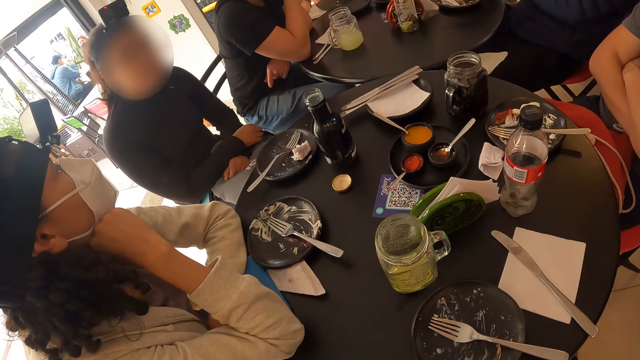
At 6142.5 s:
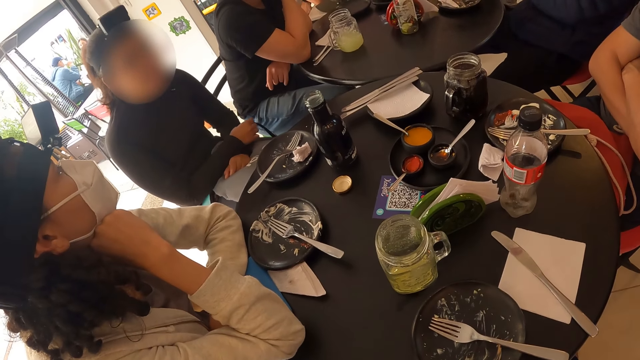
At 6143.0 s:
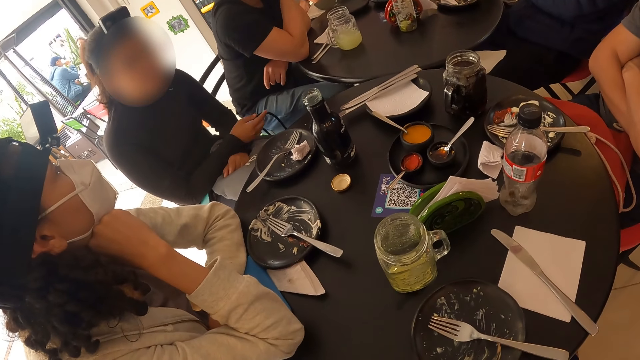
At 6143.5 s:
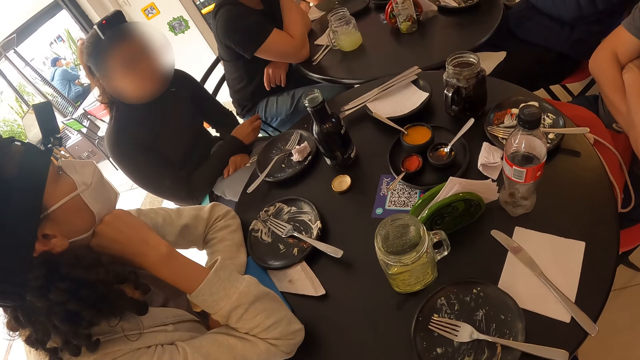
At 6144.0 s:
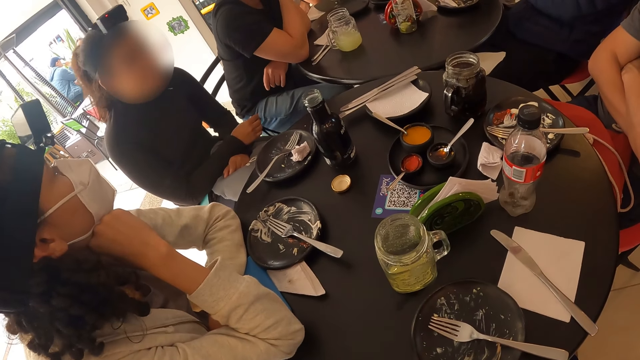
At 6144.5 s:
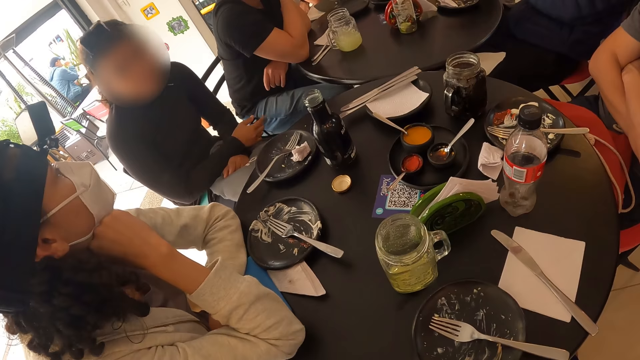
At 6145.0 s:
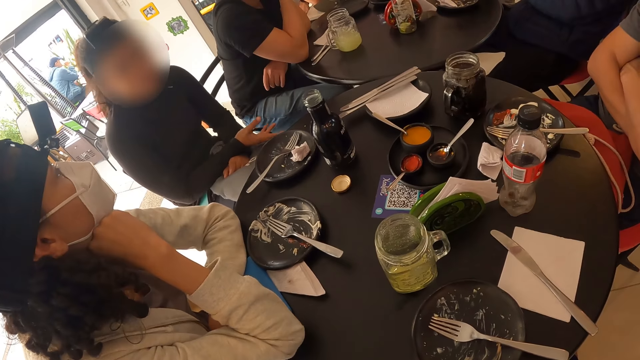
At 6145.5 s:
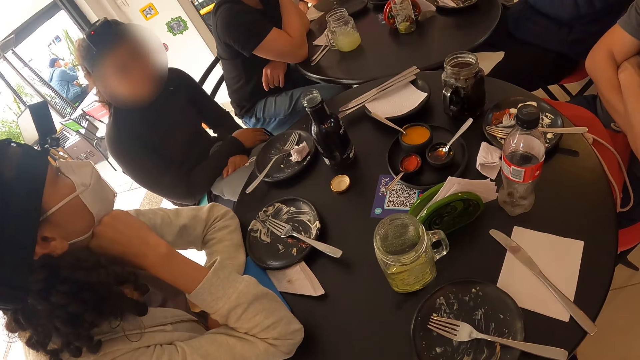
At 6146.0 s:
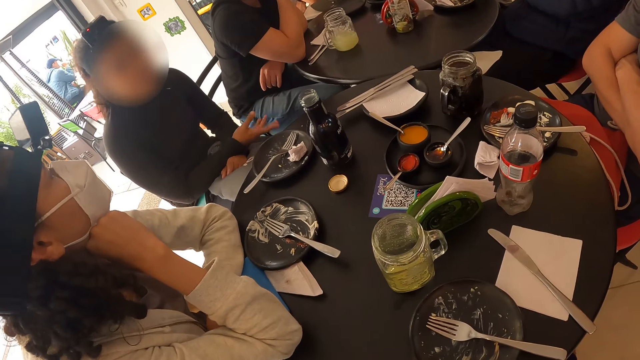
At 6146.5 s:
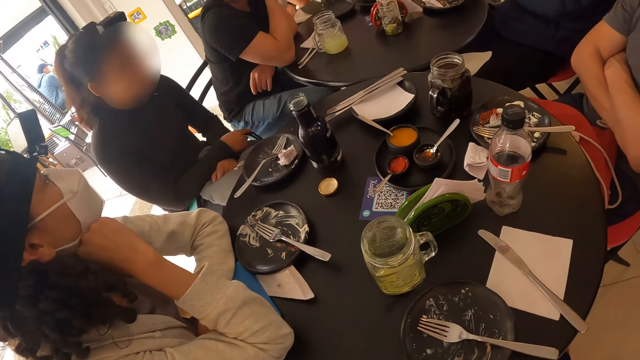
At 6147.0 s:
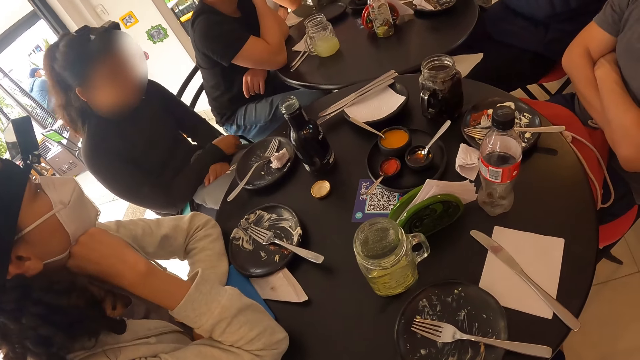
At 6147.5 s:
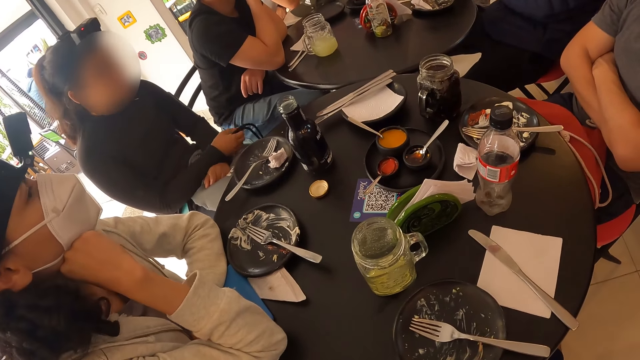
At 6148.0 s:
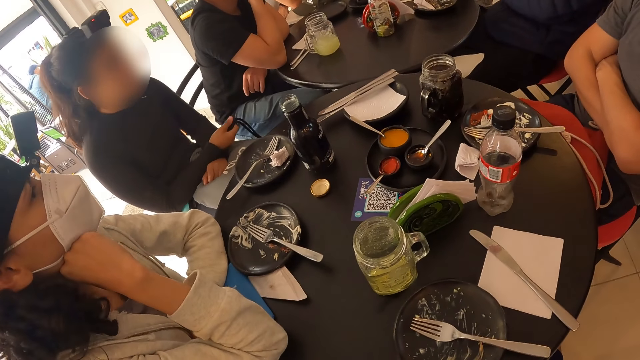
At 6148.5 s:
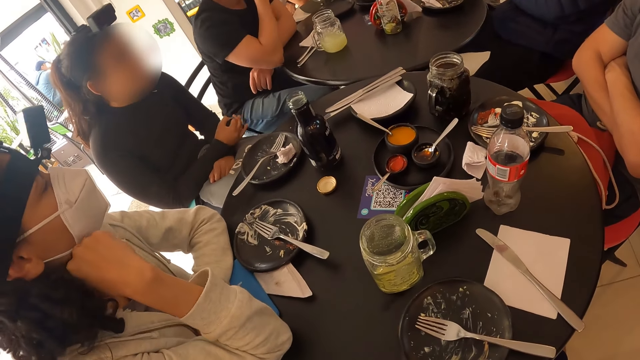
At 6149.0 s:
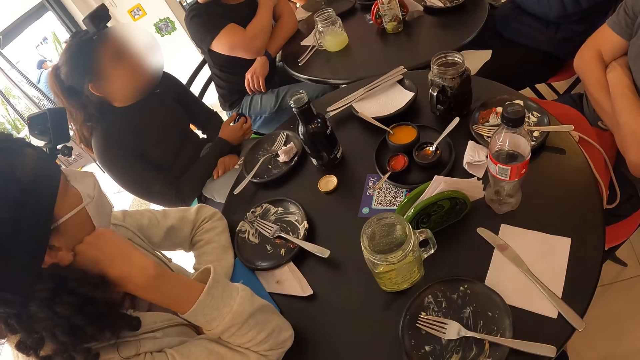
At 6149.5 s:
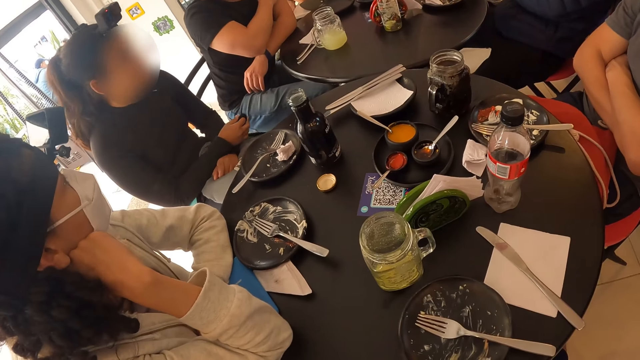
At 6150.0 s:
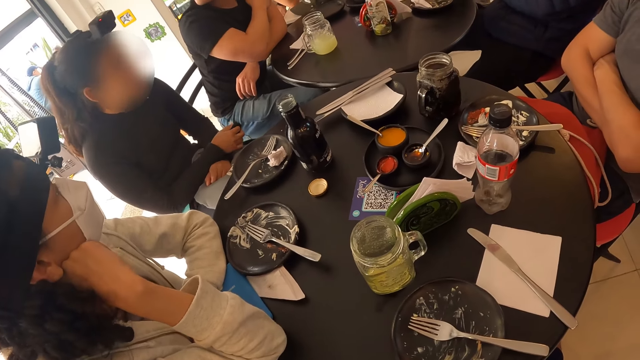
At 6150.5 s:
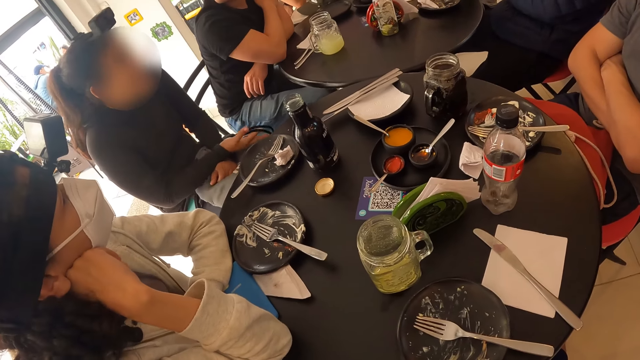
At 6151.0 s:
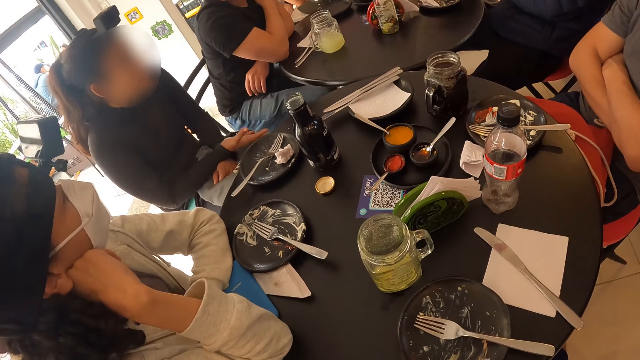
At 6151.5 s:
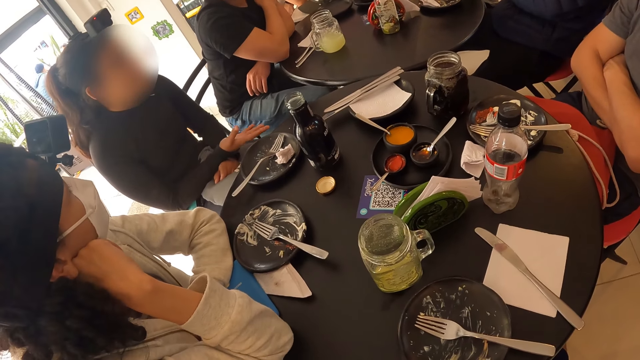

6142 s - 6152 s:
The woman touches the straps of the backpack on her legs with her right hand. She touches them again.

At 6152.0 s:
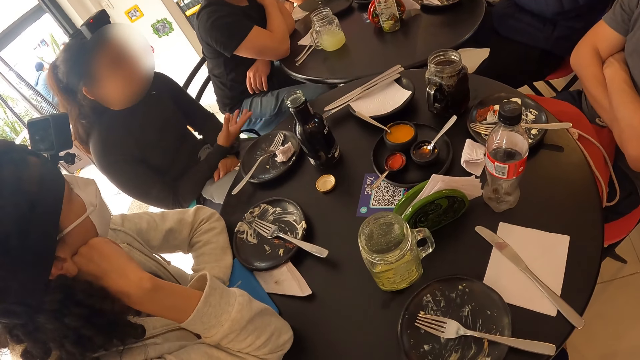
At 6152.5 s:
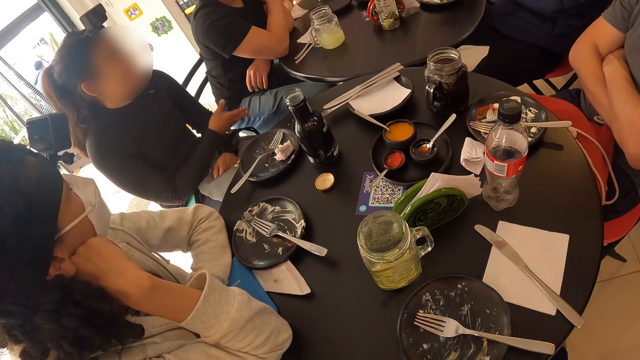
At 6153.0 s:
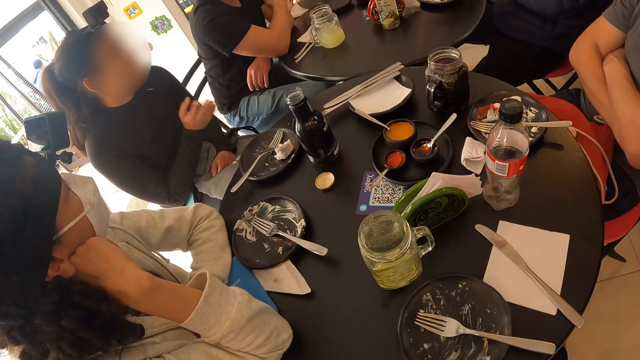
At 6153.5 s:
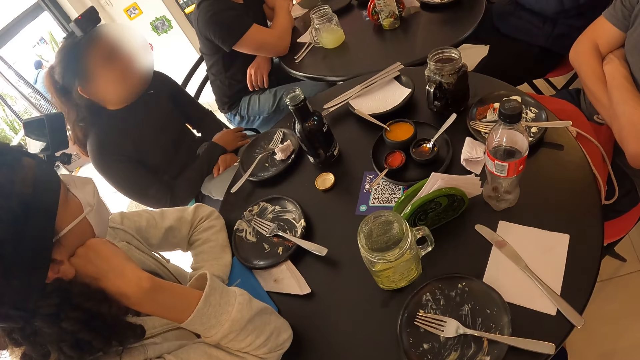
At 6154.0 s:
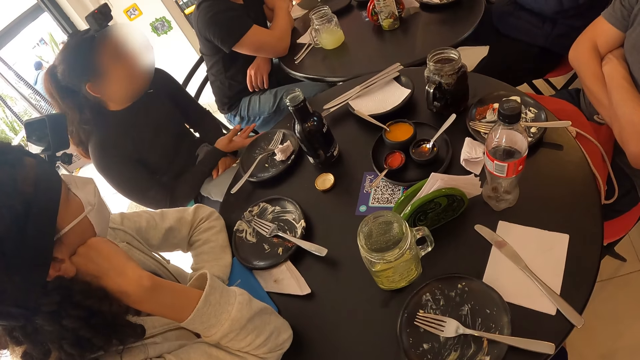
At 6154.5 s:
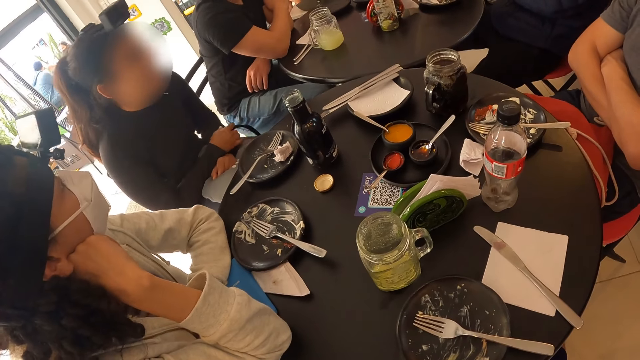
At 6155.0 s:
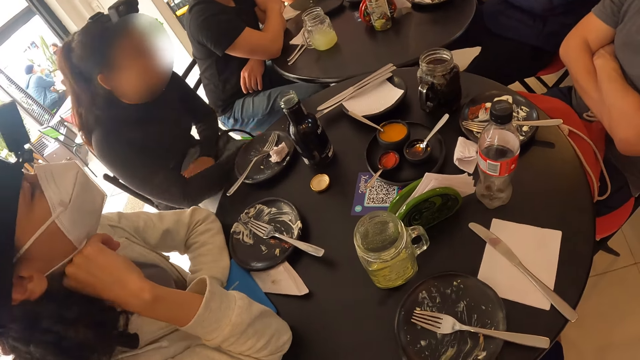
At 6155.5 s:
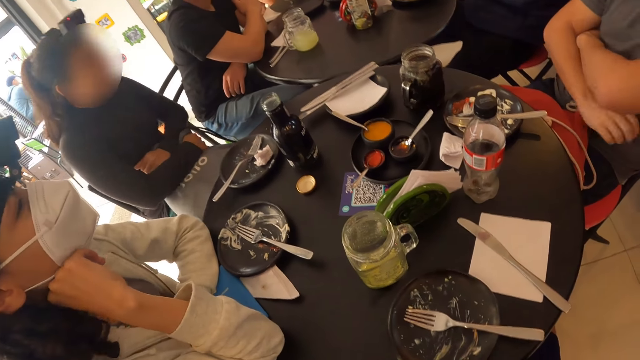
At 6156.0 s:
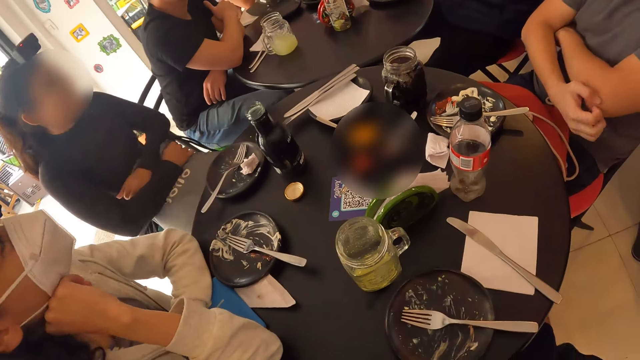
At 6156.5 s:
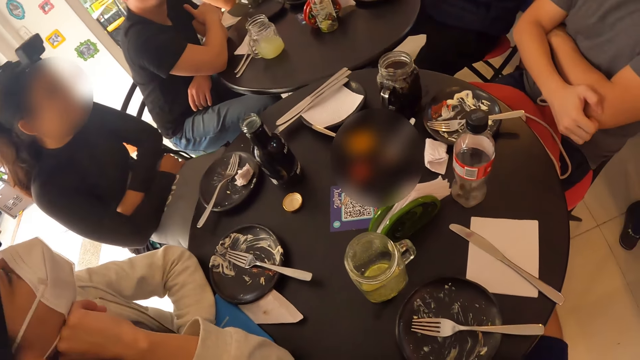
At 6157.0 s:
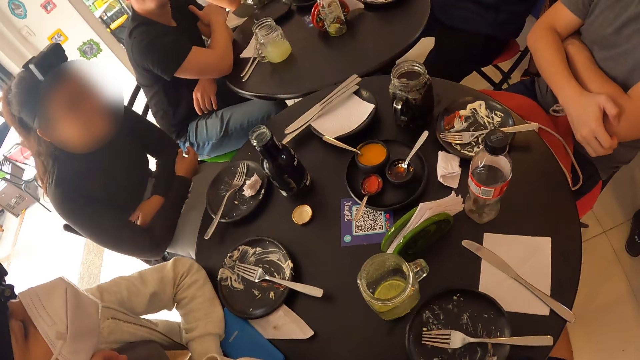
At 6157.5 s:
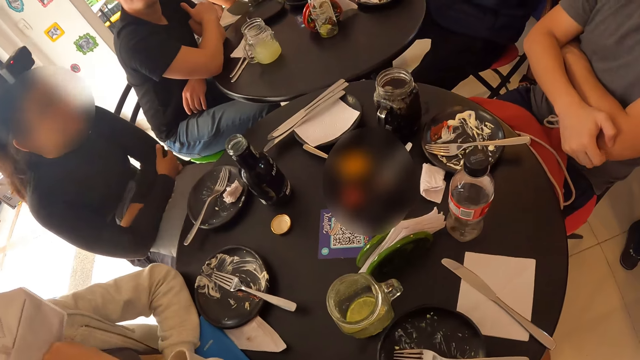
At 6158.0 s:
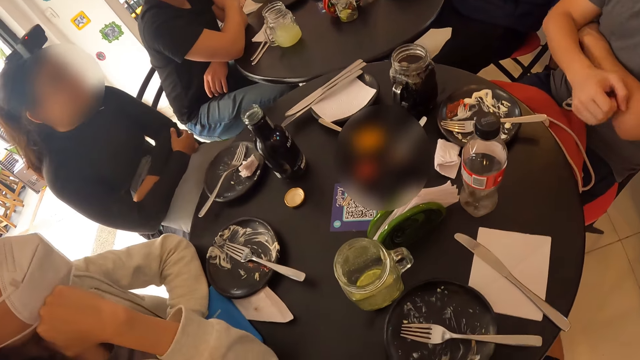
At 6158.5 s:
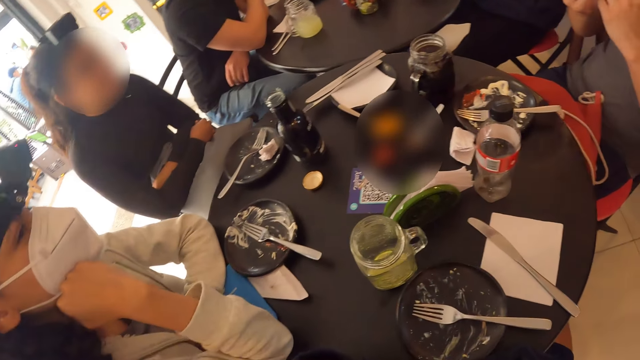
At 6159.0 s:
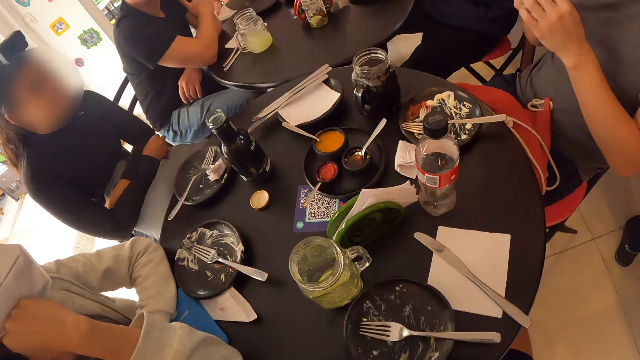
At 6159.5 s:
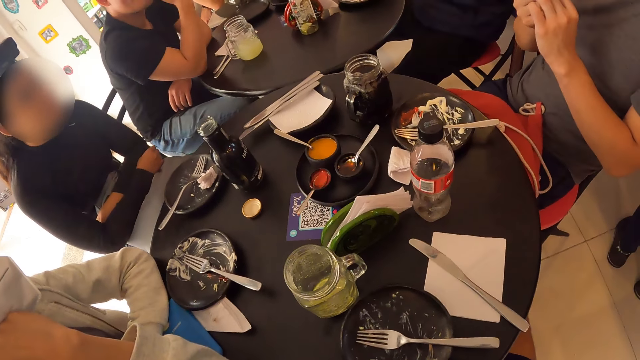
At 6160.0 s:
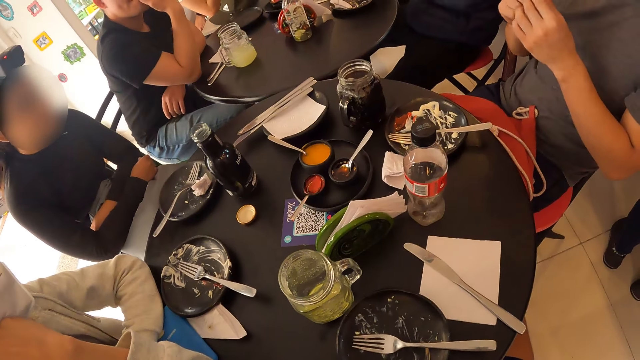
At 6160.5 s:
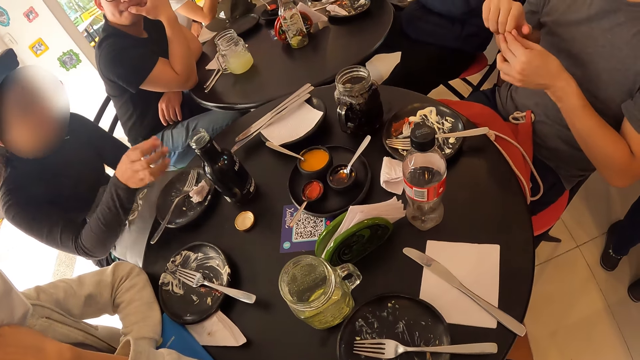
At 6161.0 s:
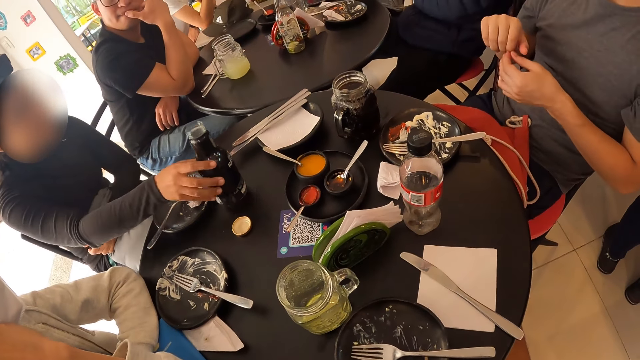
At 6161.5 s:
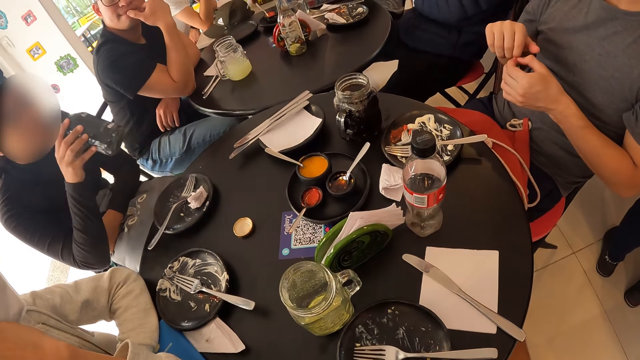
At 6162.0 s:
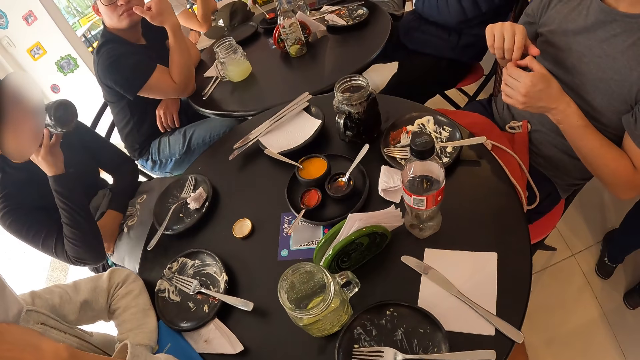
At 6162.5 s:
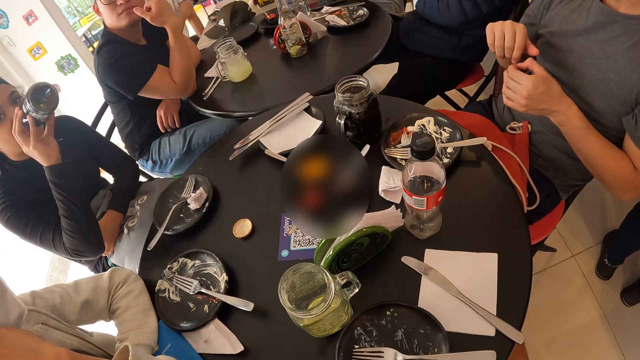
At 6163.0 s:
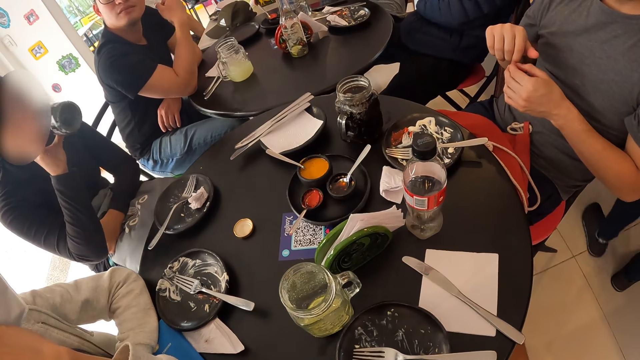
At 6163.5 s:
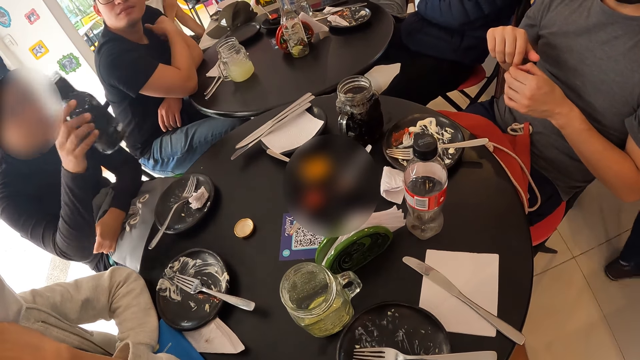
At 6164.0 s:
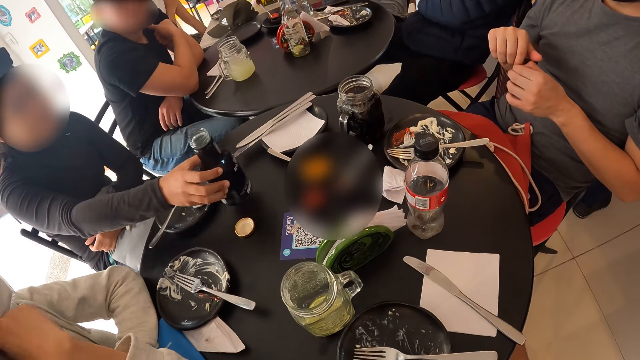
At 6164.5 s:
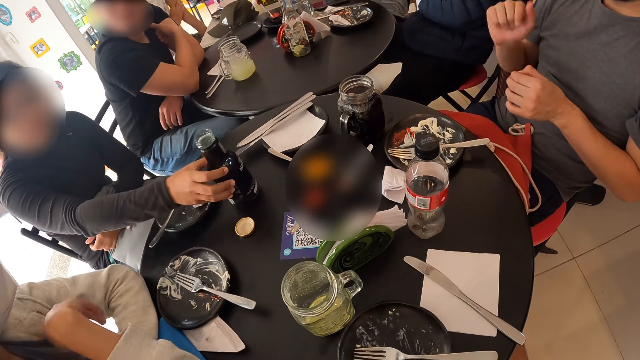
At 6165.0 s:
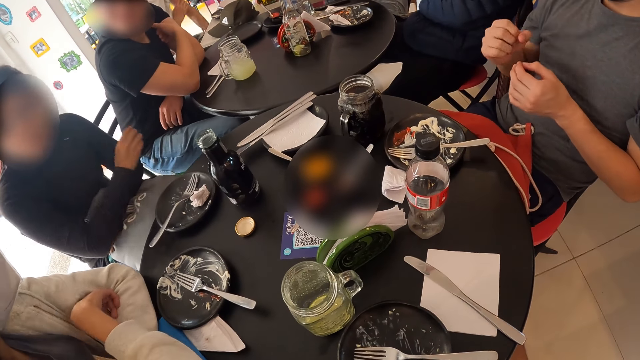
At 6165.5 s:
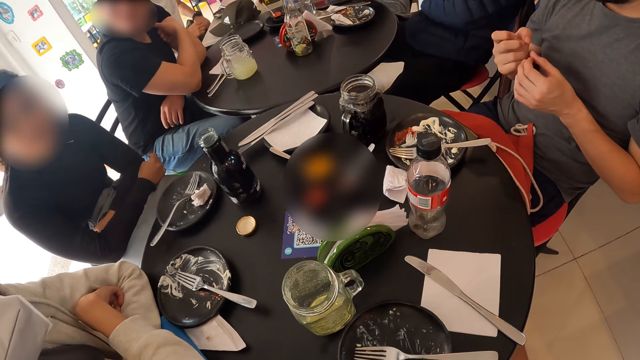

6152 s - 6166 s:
The woman adjusts the backpack on her legs with her hands. The man picks his teeth with his right hand. The woman picks up the bottle of malt from the table with her right hand and drinks from the bottle of malt in her right hand. The man places his right hand on his t-shirt. The woman drops the bottle of malt on the table with her right hand.
